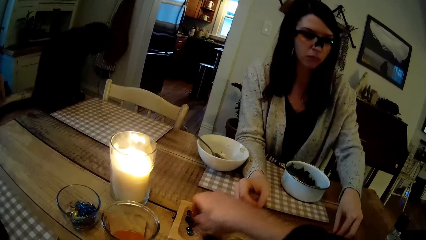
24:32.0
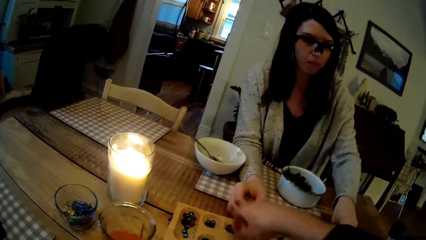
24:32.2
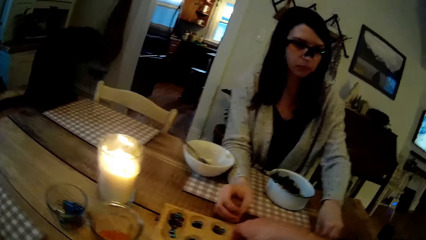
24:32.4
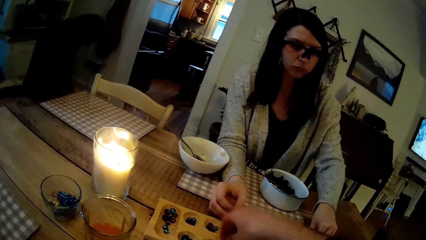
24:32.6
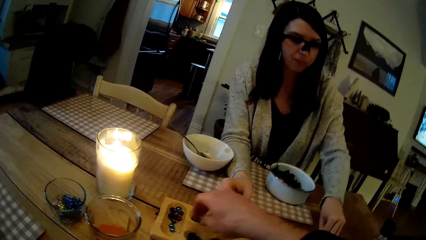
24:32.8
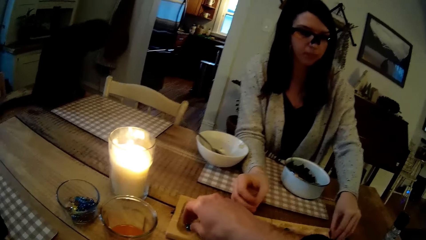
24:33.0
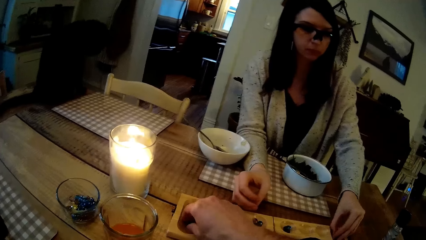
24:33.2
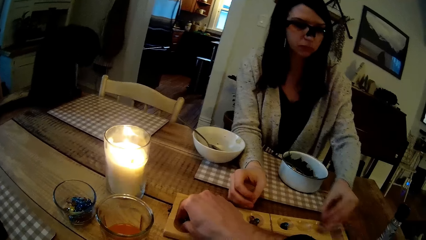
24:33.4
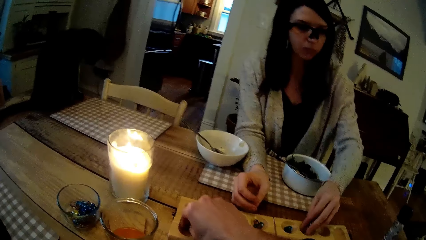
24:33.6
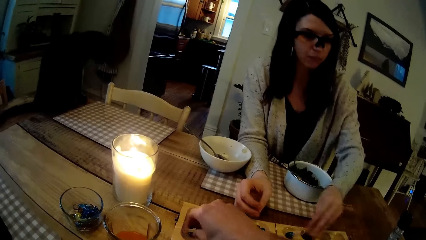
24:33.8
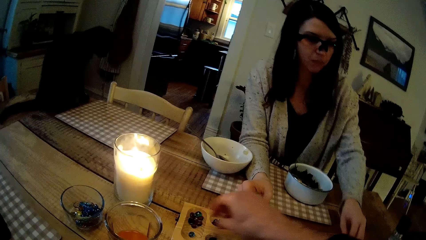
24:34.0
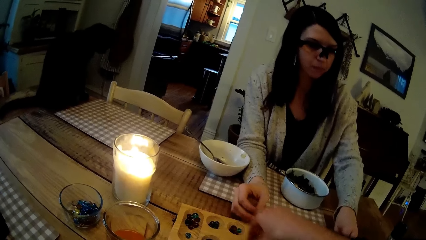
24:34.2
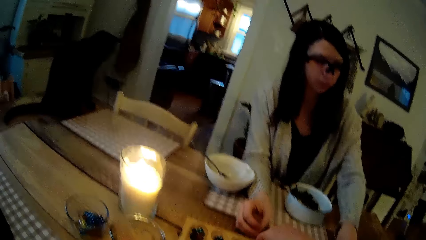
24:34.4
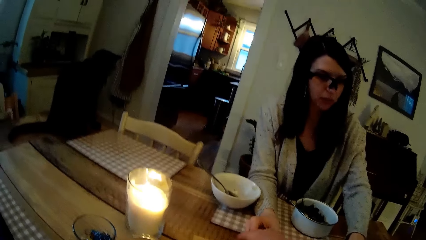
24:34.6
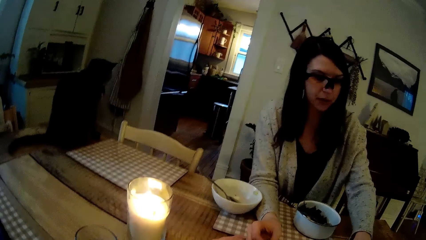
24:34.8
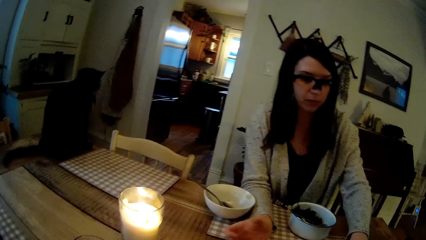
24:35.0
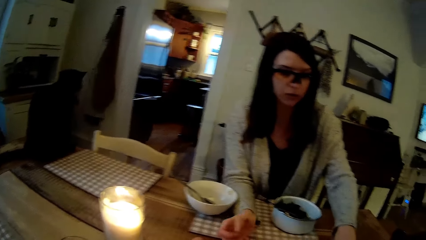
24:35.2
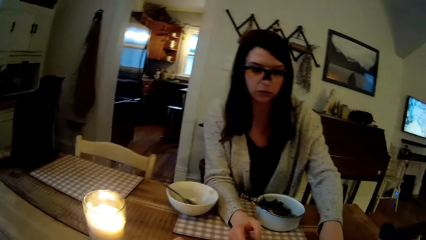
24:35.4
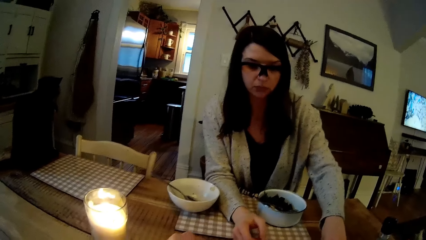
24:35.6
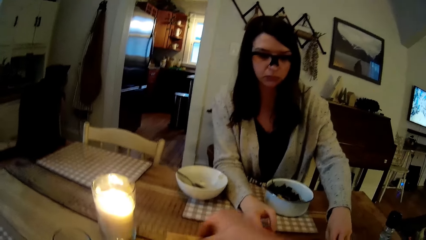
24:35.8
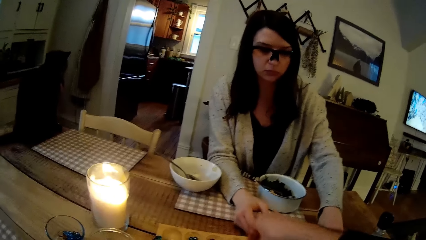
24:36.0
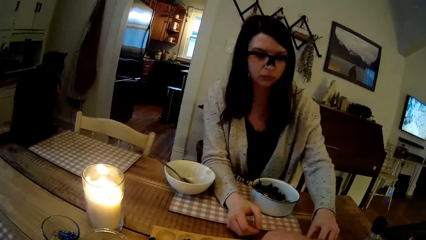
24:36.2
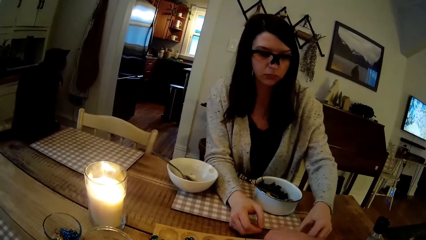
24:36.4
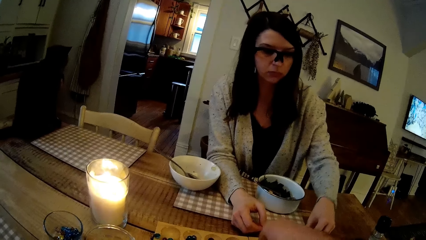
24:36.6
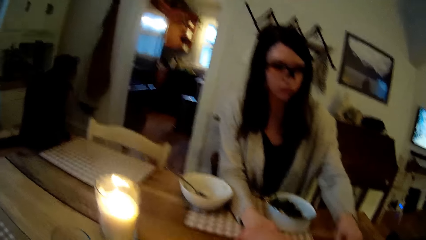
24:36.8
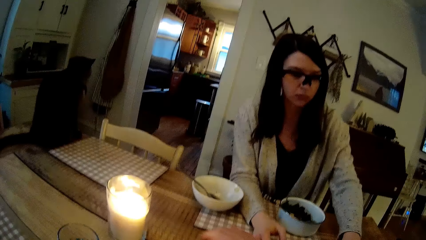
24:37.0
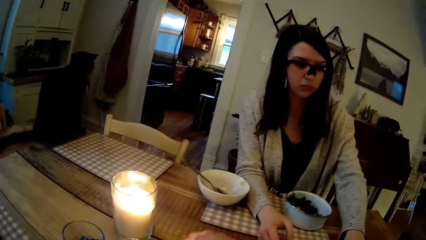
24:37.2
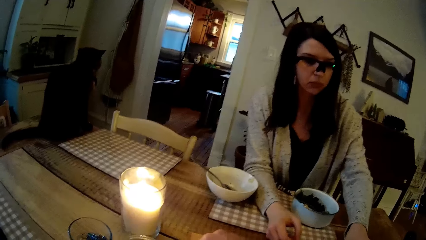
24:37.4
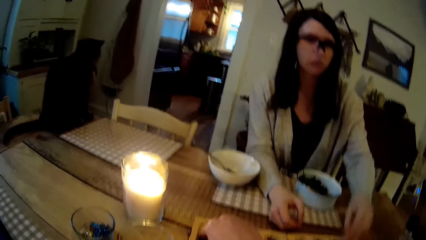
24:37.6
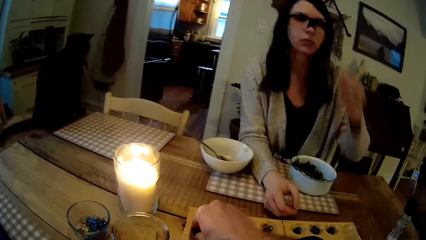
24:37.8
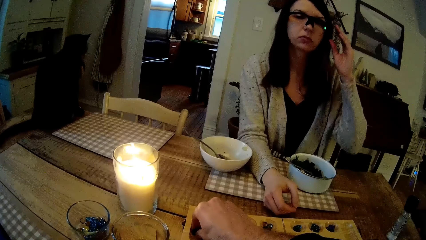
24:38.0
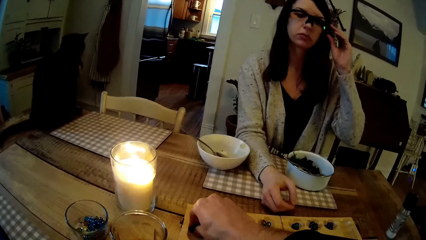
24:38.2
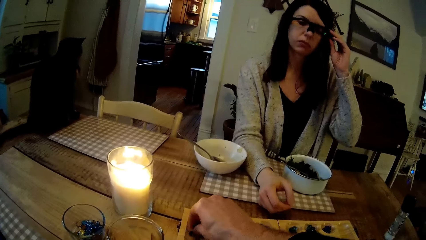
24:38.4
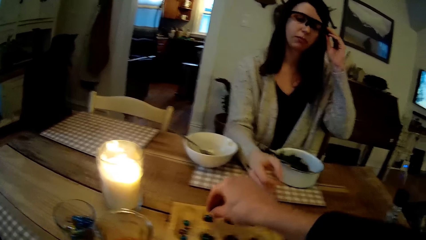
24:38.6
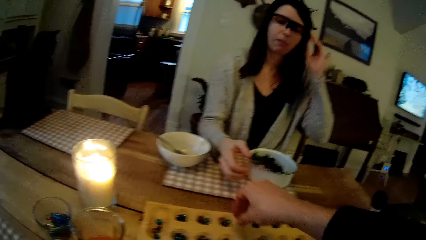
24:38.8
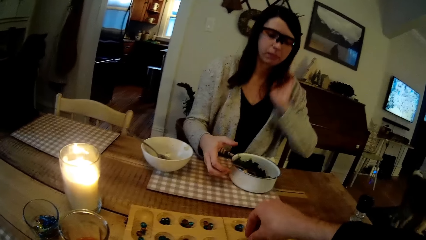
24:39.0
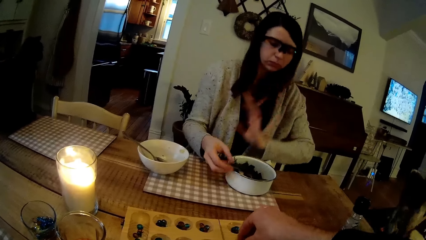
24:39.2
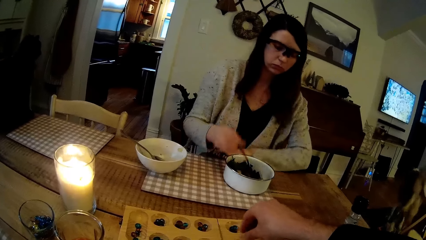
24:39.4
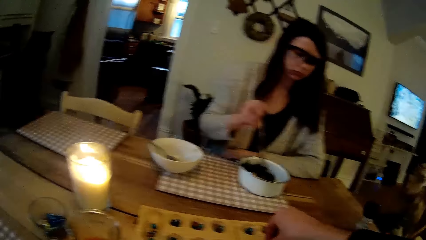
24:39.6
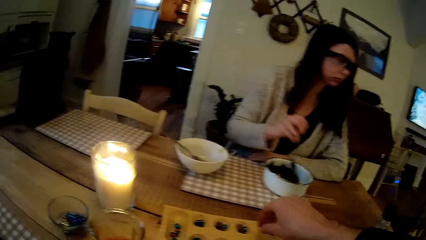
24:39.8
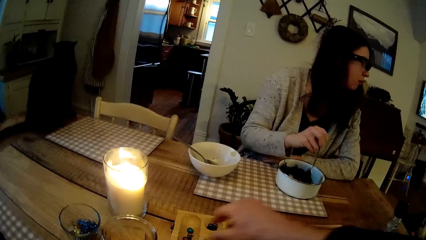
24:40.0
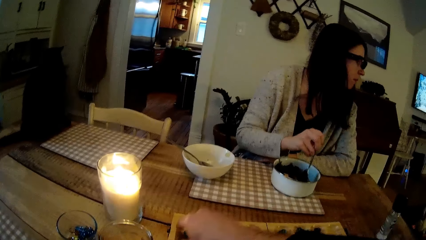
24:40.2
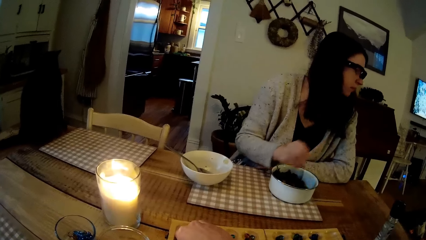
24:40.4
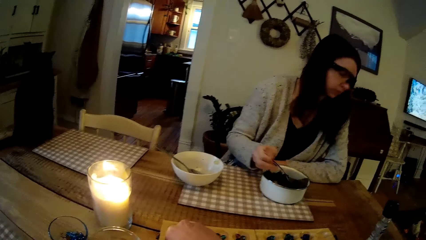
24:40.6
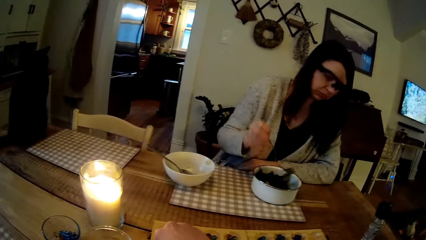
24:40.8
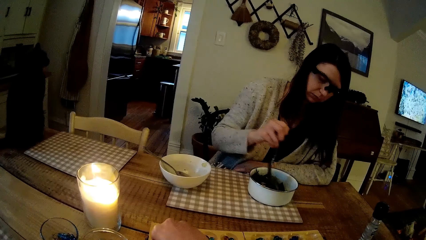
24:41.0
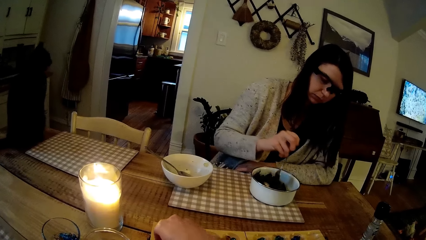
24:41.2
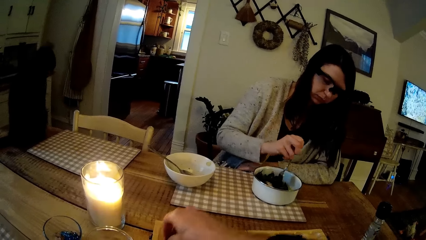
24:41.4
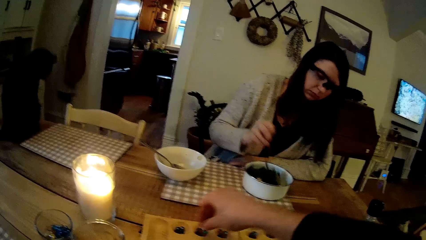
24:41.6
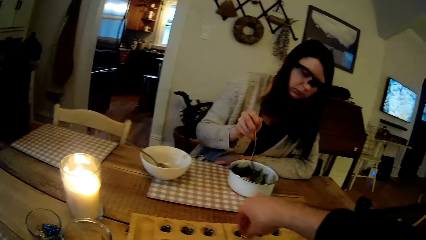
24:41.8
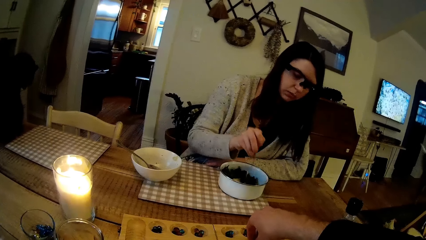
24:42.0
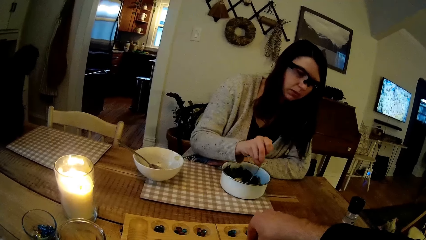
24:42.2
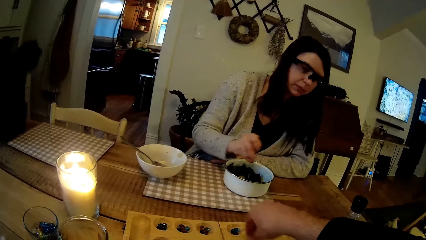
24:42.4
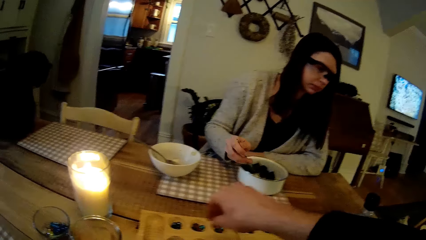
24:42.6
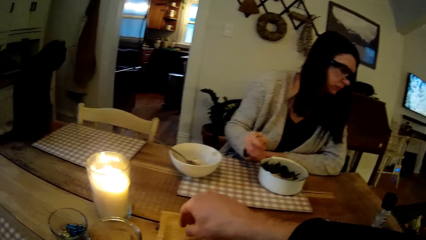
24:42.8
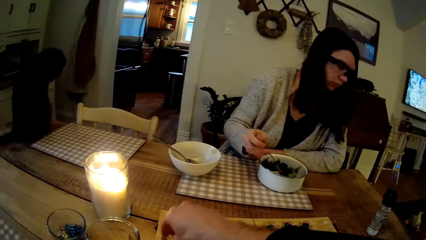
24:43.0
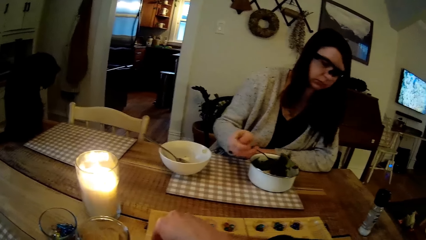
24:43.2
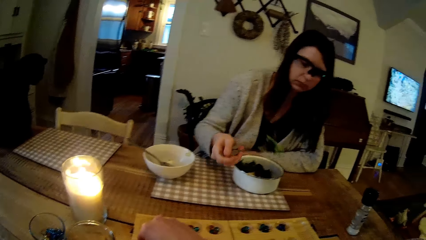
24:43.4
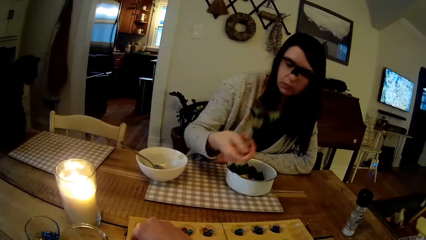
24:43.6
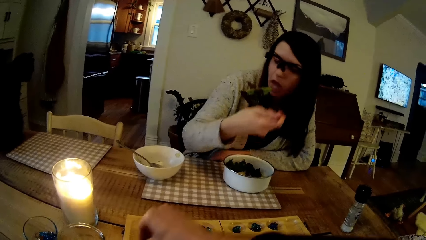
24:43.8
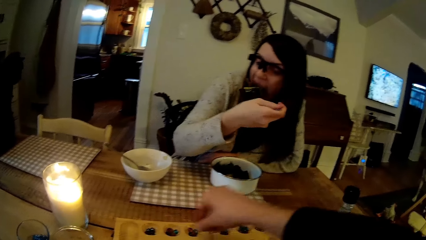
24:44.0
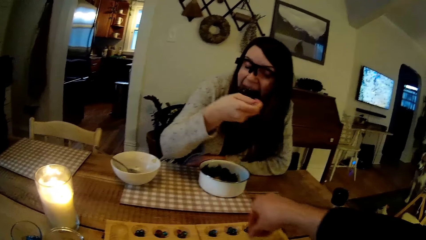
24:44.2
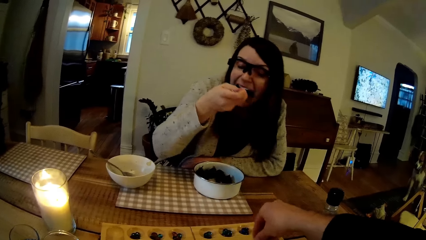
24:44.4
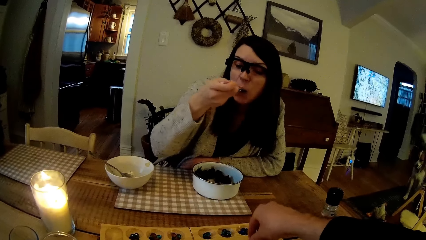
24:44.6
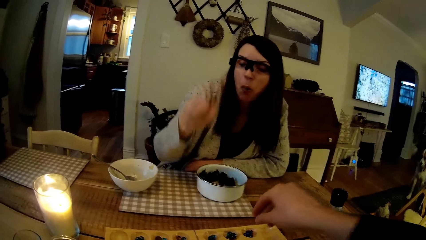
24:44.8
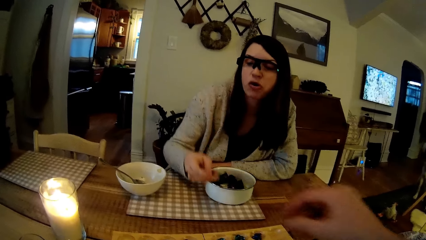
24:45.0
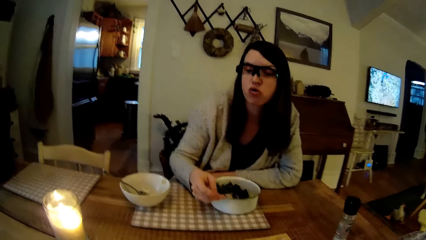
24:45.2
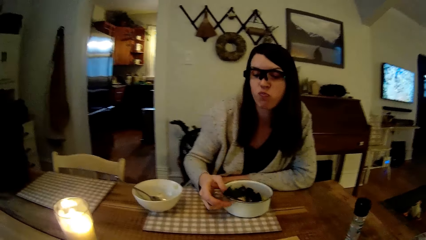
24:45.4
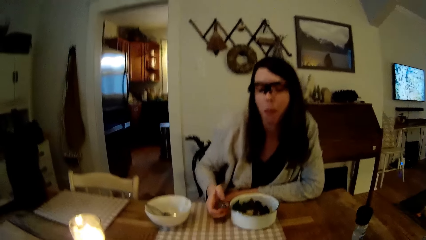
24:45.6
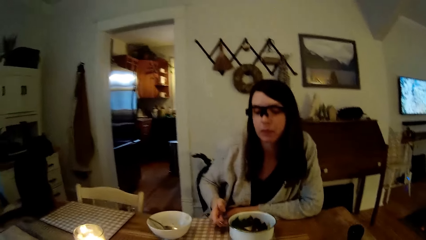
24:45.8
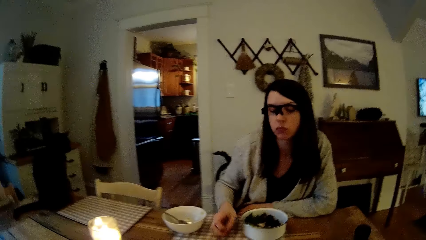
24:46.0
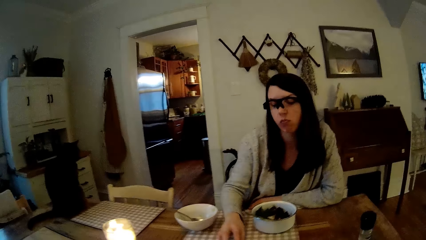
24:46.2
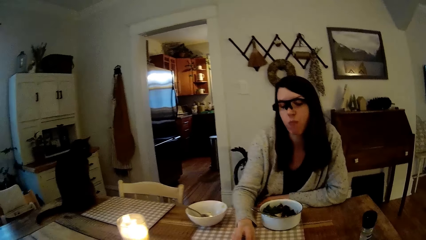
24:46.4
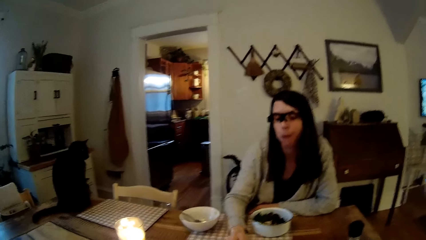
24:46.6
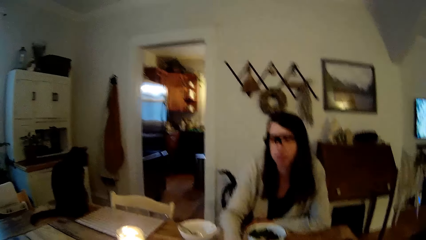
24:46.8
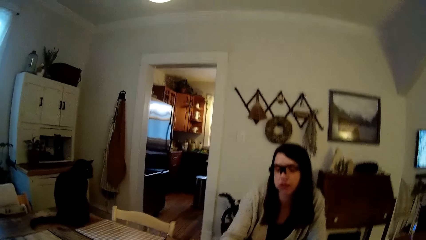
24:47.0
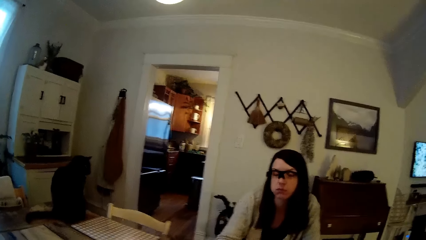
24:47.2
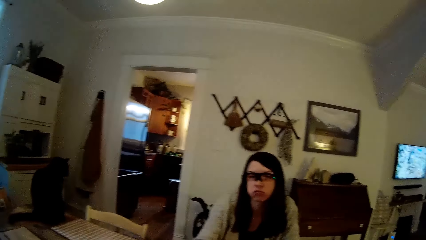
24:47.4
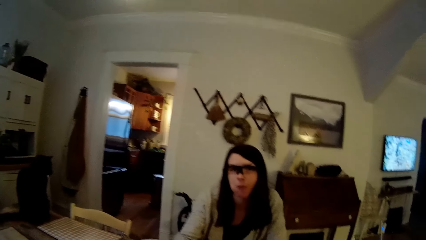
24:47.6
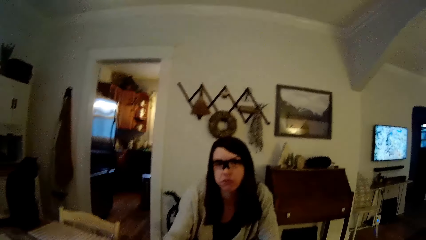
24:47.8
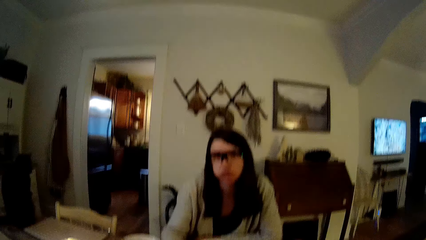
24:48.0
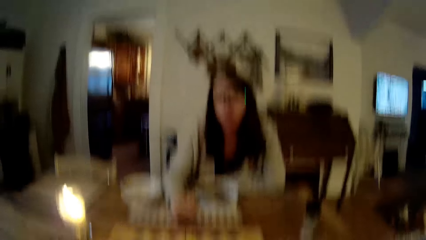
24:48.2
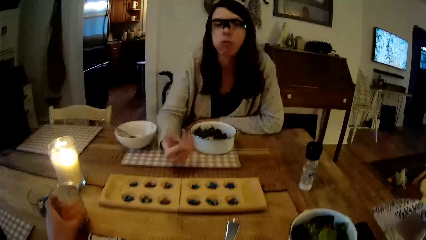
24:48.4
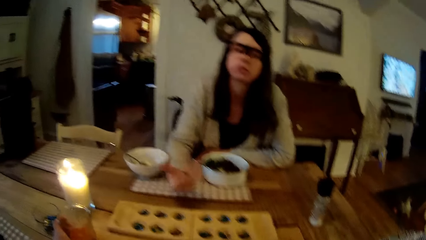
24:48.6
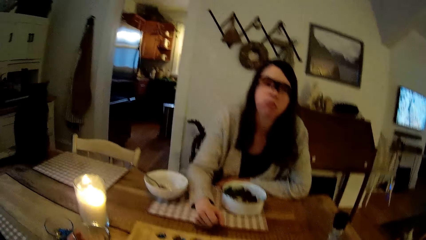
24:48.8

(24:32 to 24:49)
The camera wearer drops the marbles in the wooden board. They pick the marbles in the wooden board. They drop the marbles in the wooden board. A woman interacts with the camera wearer. The camera wearer picks the marbles in the wooden board. They drop the marbles in the wooden board. They interact with the woman. The woman adjusts the camera on her head with her left hand and adjusts the eyeglasses. The camera wearer drops the marbles in the wooden board. The woman picks up the fork from the bowl on the table with her right hand, scoops food from the bowl, and eats the vegetables from the bowl on the table with the fork in her right hand. The camera wearer picks the marbles in the wooden board. They drop the marbles in the wooden board. They pick the marbles in the wooden board. They drop the marbles in the wooden board. The woman drops the fork in her right hand into the bowl on the table and moves her hand.
